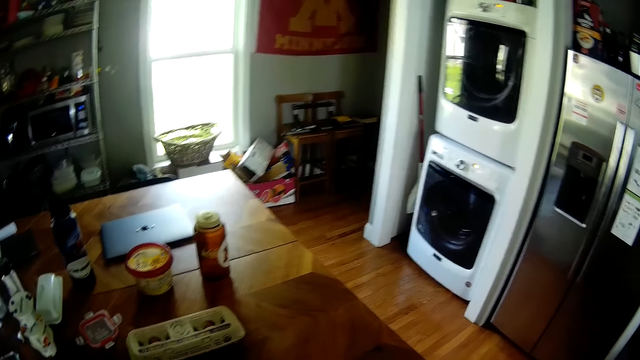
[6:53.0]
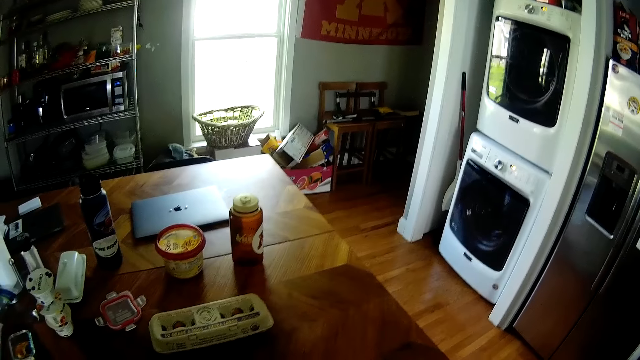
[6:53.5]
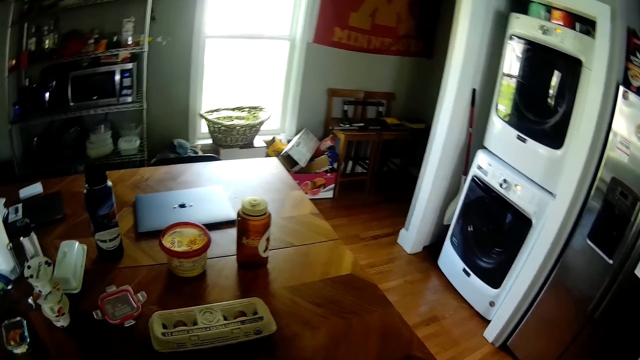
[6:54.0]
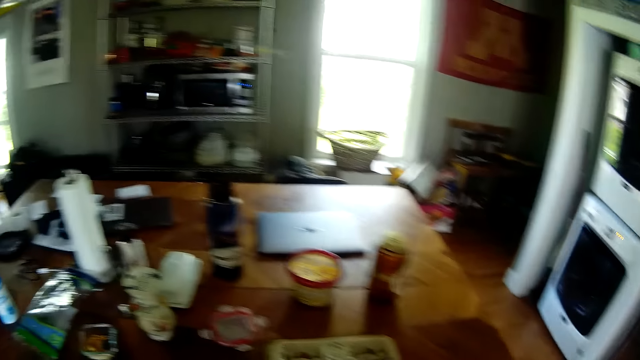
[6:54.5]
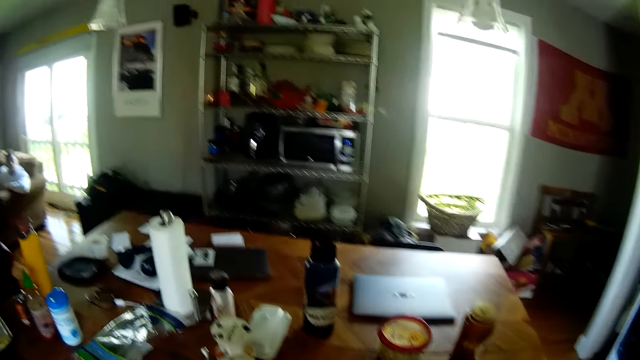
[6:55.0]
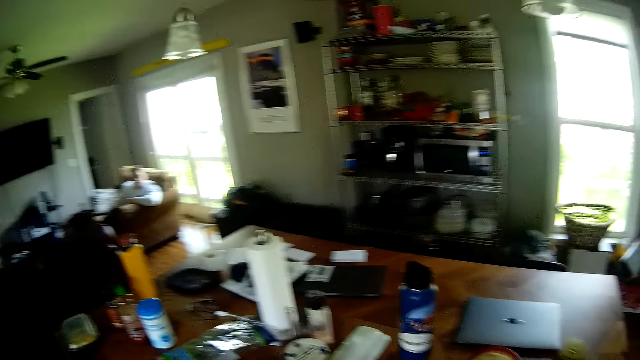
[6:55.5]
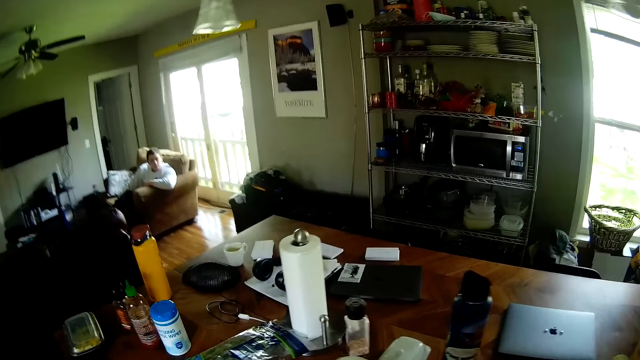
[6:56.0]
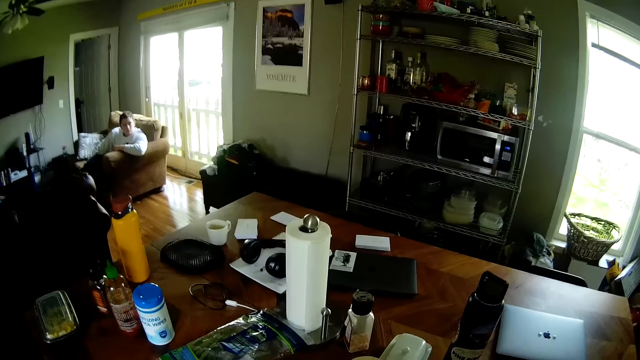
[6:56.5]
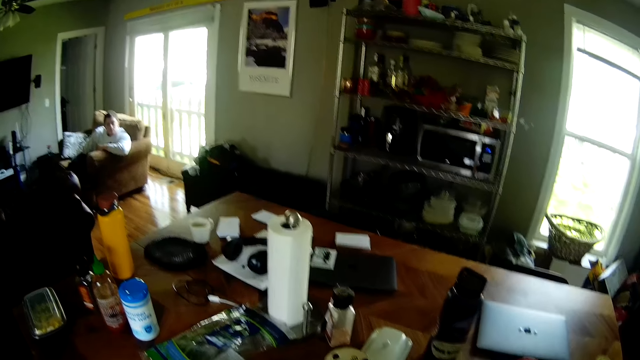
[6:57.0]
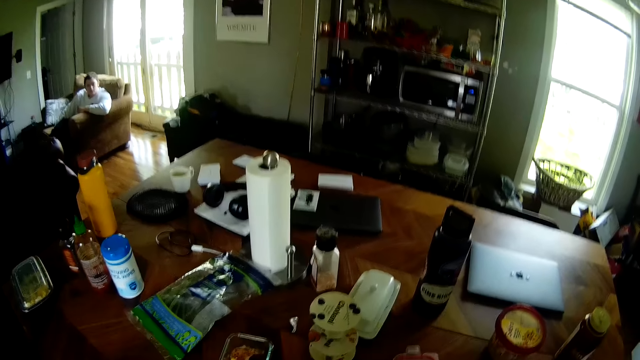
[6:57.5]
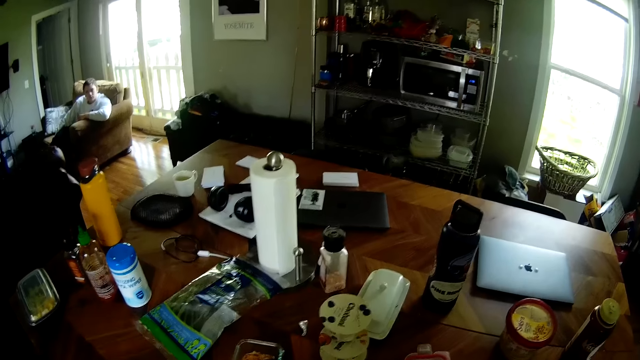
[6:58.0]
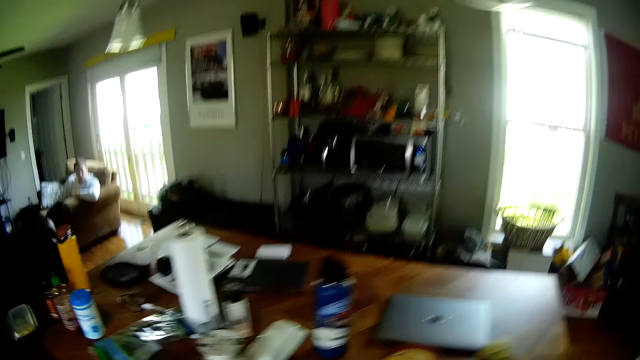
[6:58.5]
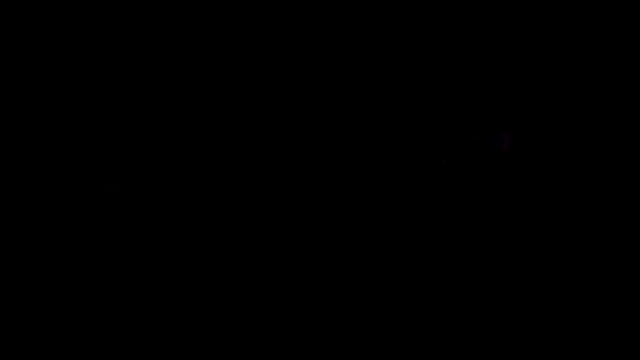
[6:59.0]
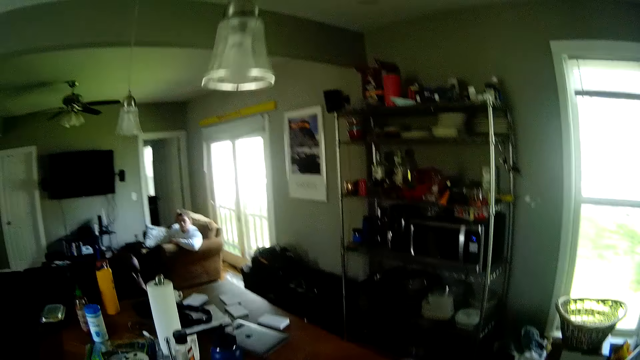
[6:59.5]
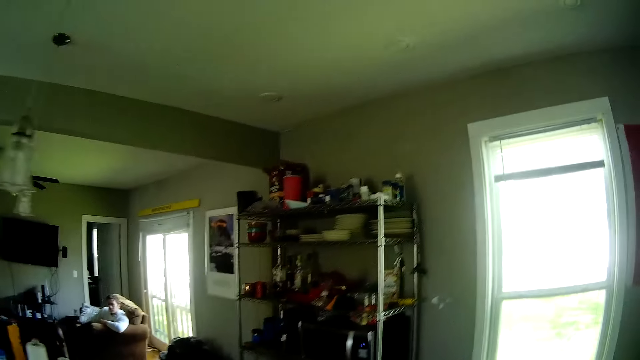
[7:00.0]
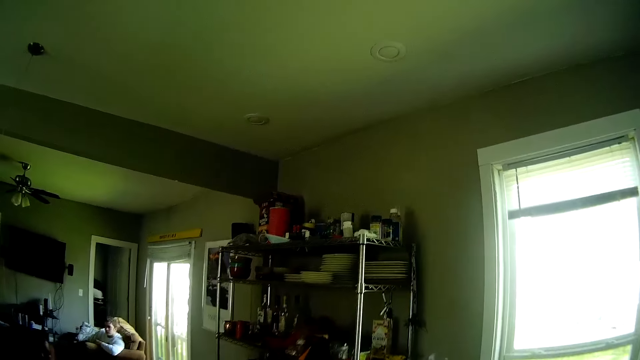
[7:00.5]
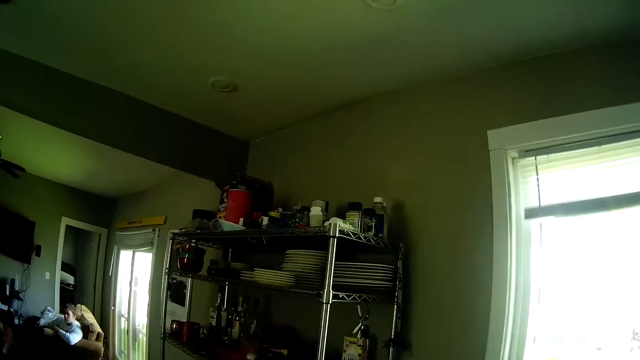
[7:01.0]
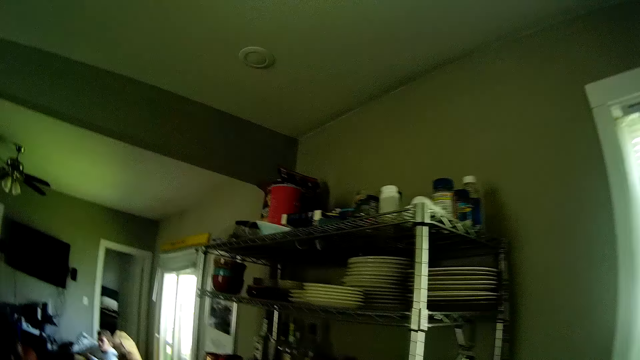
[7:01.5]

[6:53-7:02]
The camera wearer looks around the room. They move around the room.

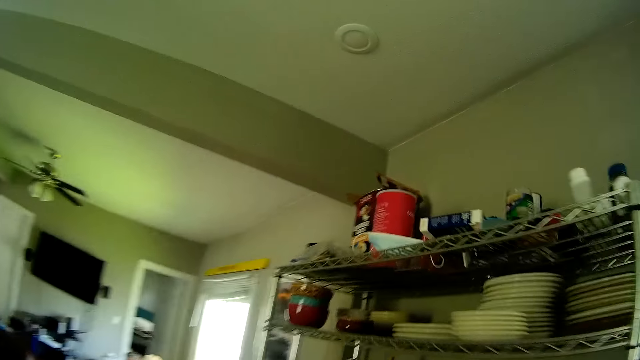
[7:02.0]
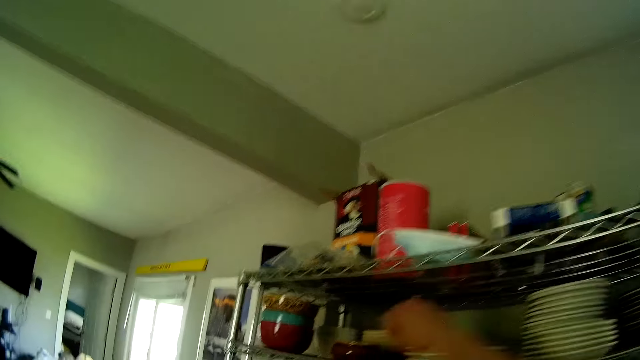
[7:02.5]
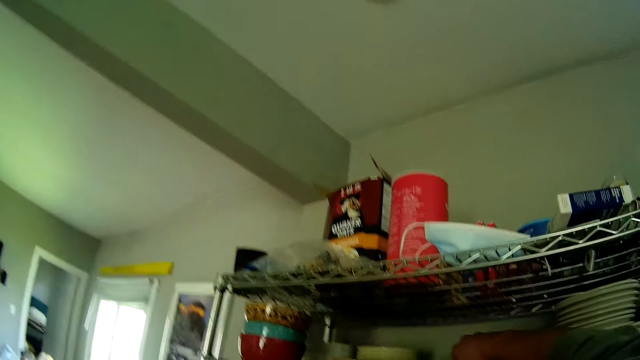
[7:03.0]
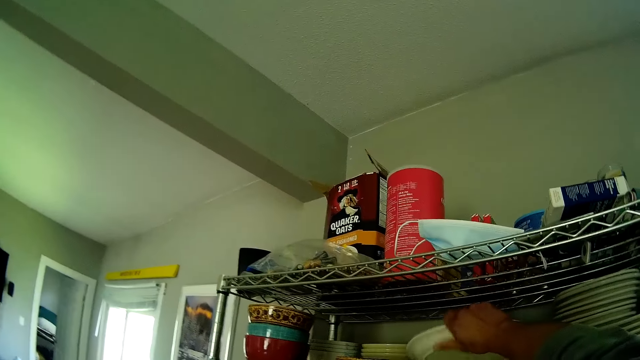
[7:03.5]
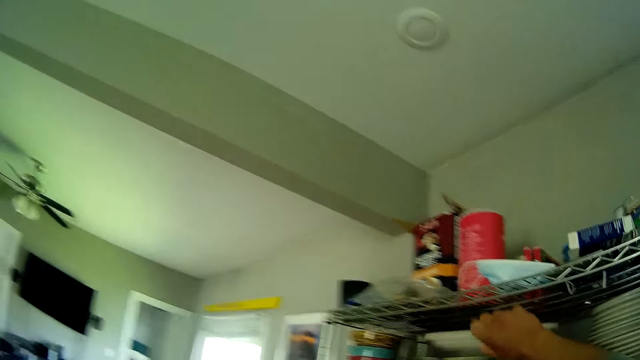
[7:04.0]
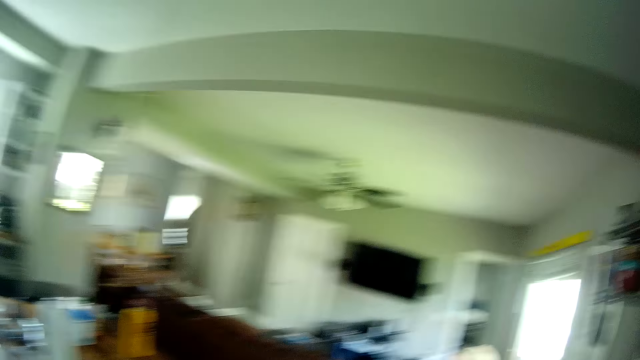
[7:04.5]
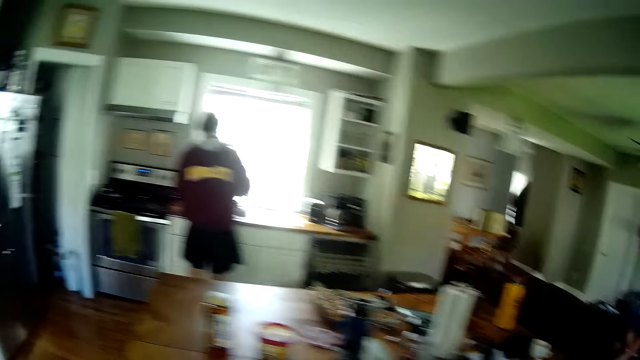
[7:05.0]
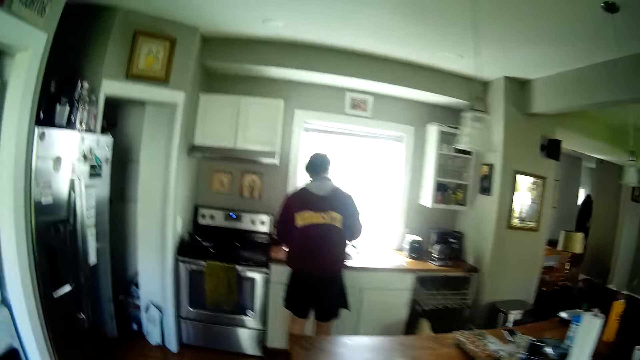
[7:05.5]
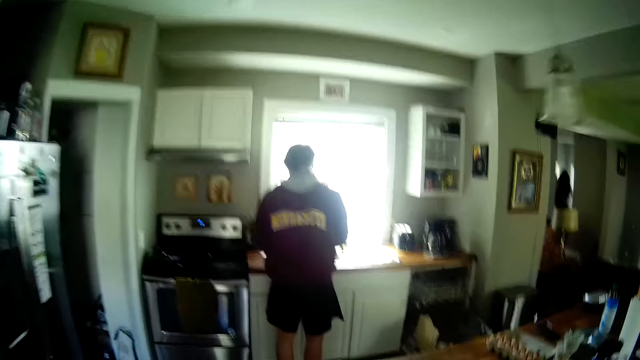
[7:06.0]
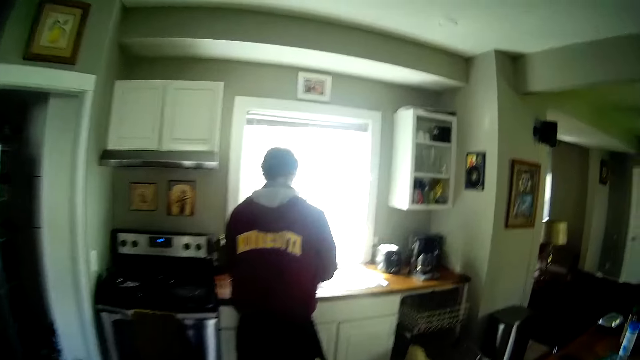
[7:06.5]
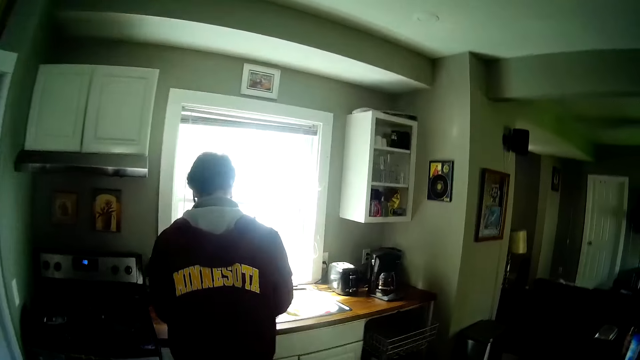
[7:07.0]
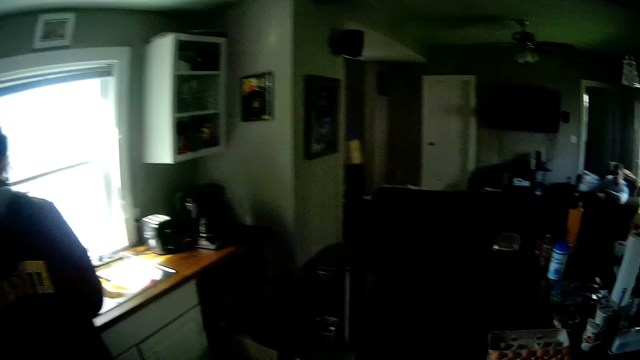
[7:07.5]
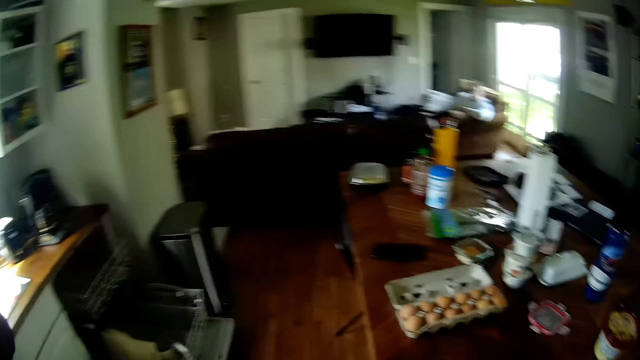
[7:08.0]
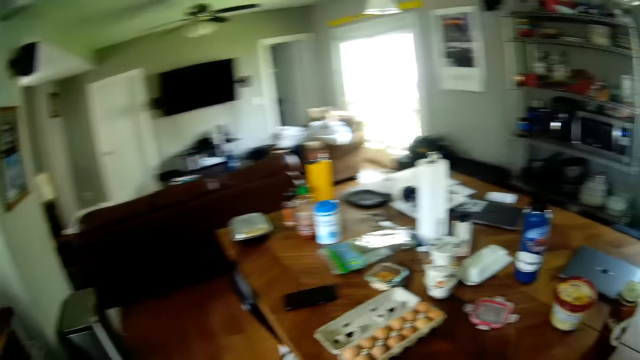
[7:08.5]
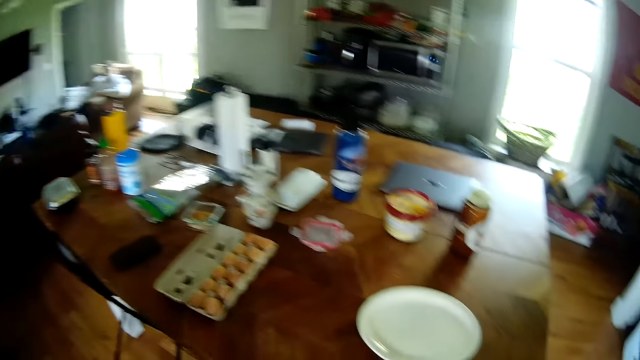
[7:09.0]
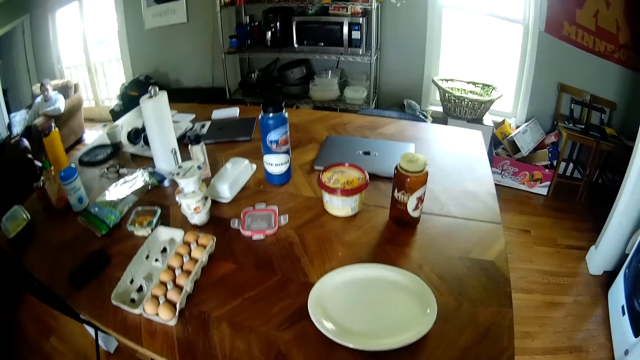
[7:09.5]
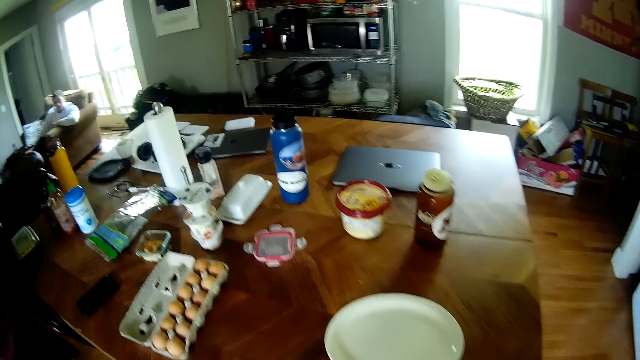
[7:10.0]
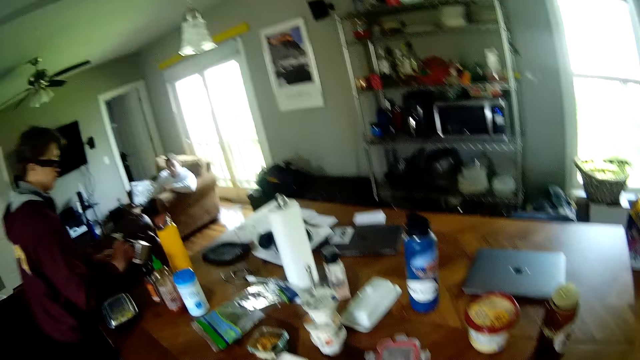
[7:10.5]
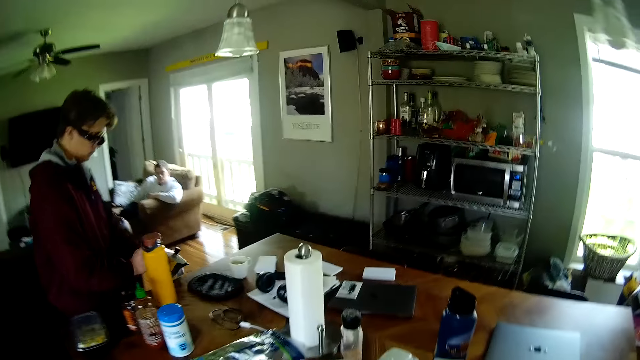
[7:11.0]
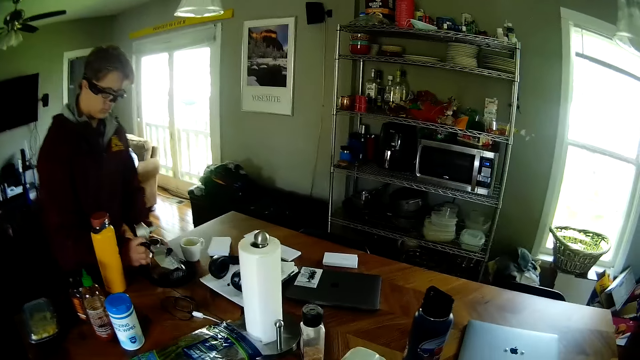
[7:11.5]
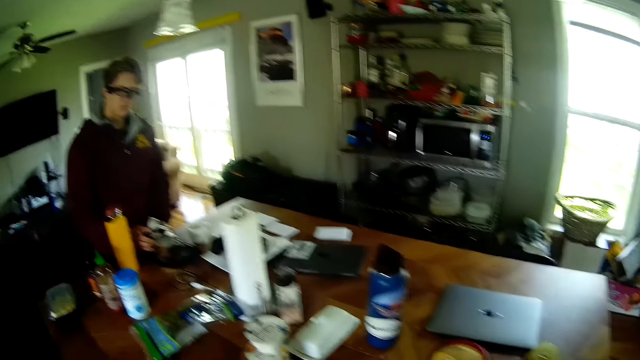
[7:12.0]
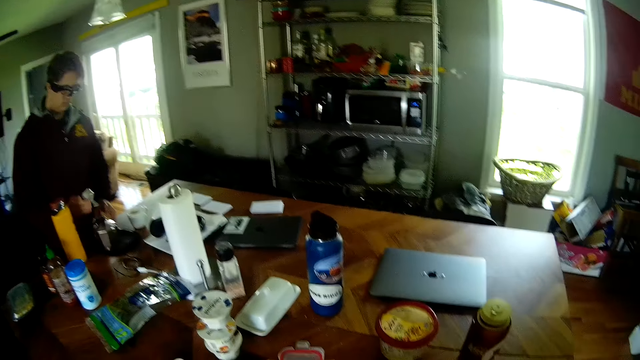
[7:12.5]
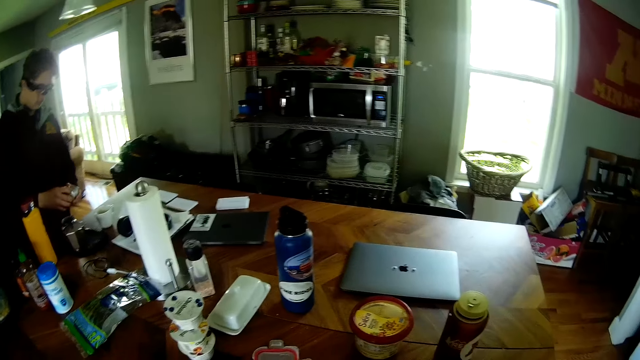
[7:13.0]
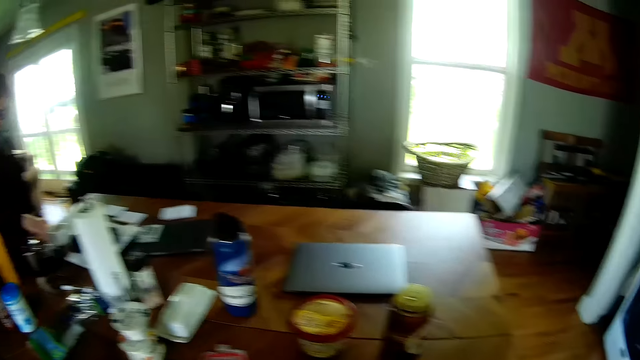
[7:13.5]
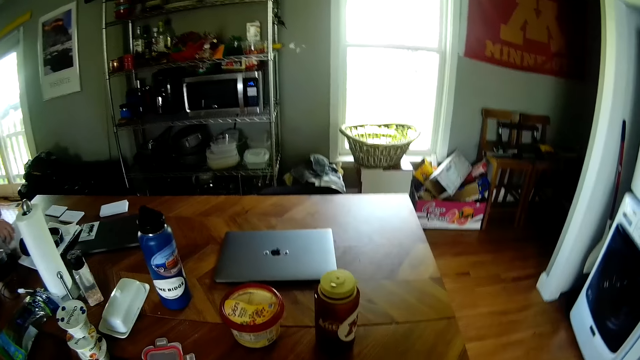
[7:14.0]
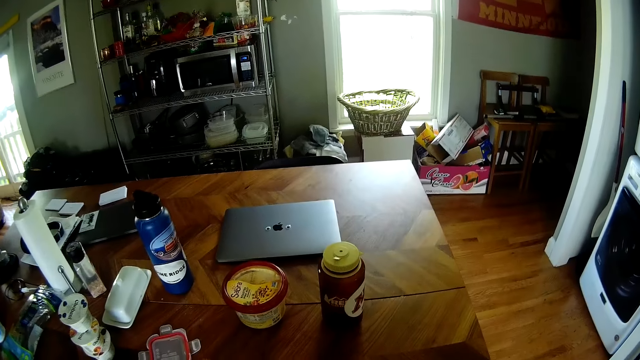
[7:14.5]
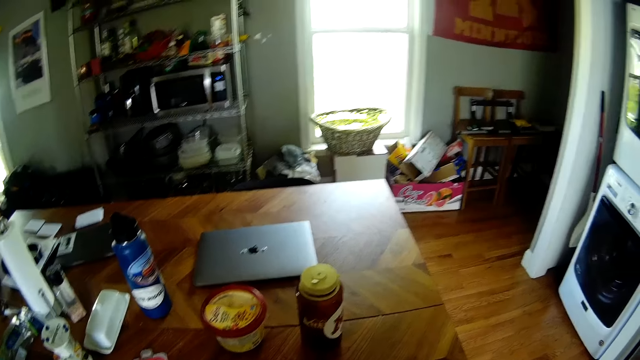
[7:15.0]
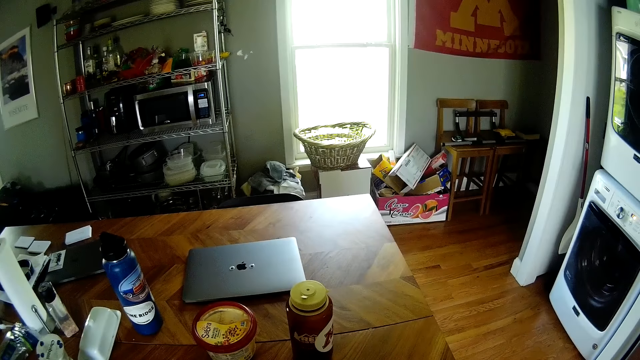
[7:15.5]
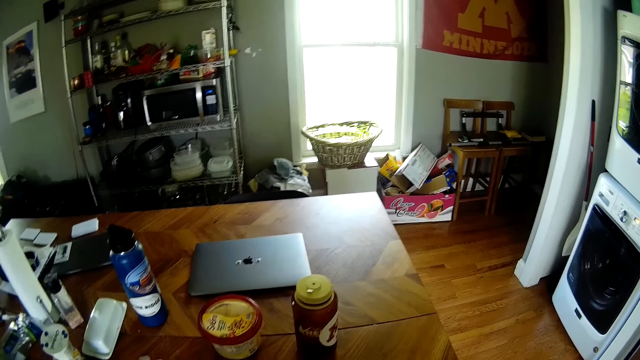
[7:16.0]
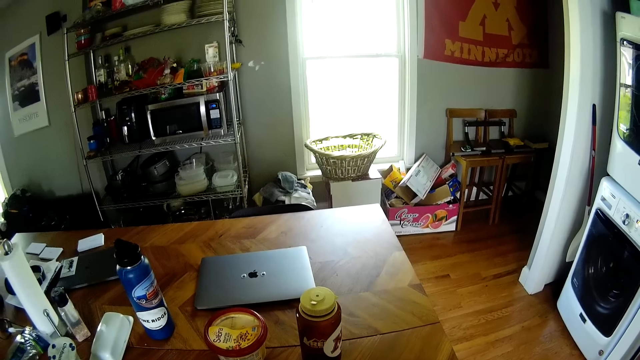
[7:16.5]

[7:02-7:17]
The camera wearer picks up a white plate from the metal rack with his right hand. He places the plate on the table. He moves around the room. A man carries a kettle or jug. The man drops the jug on the table with his right hand. The man passes a small cup in his left hand to his right hand. The man drops the small cup on the table with his right hand. The man picks up a white mug from the table with his right hand.
